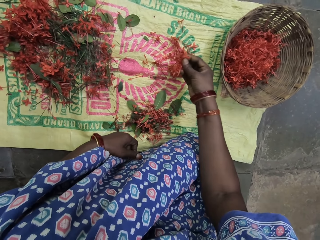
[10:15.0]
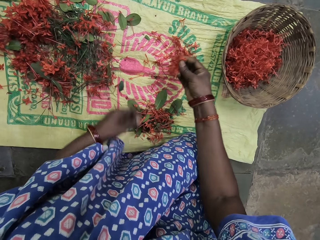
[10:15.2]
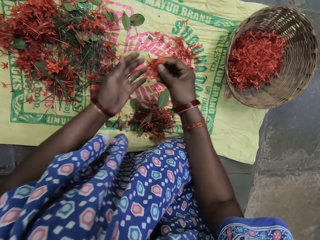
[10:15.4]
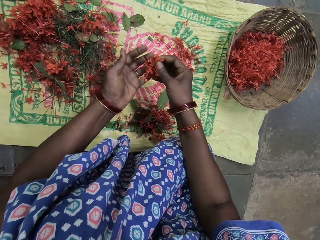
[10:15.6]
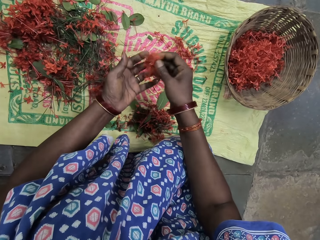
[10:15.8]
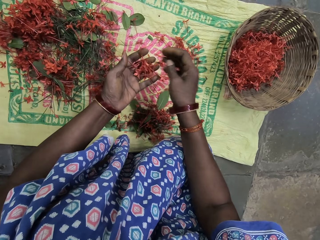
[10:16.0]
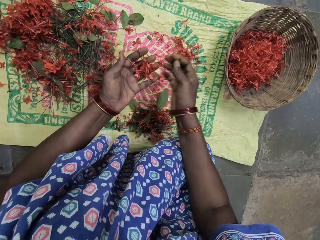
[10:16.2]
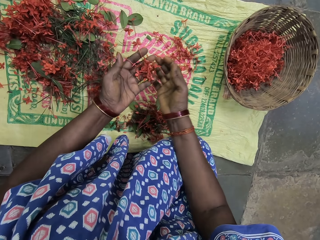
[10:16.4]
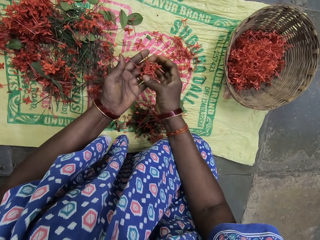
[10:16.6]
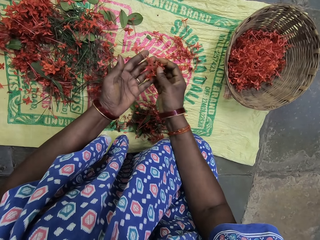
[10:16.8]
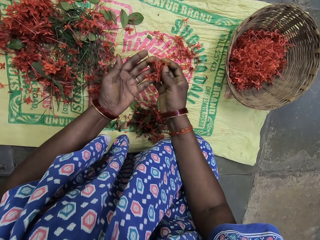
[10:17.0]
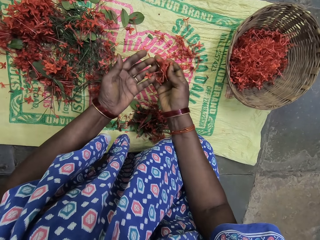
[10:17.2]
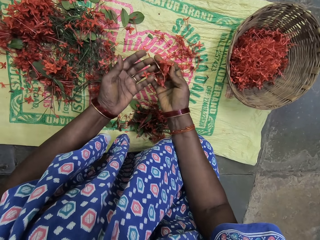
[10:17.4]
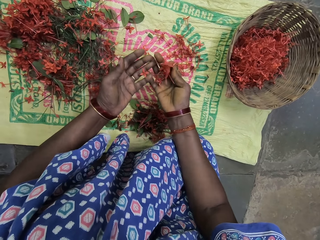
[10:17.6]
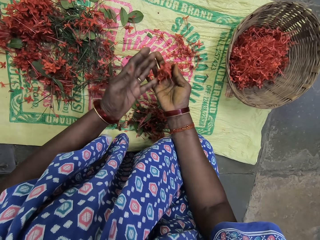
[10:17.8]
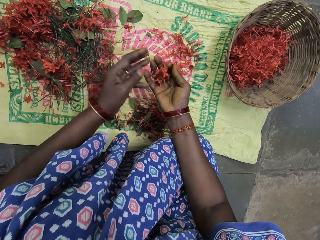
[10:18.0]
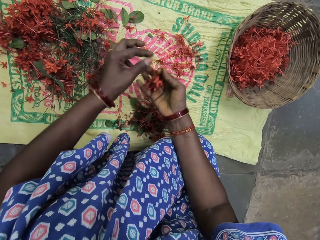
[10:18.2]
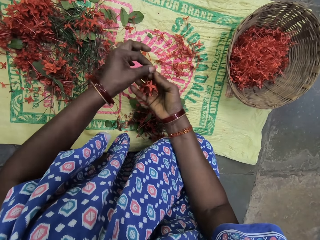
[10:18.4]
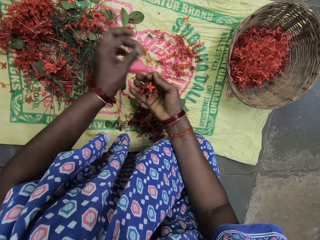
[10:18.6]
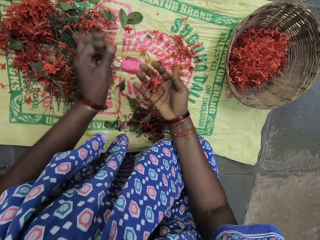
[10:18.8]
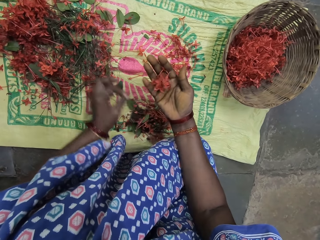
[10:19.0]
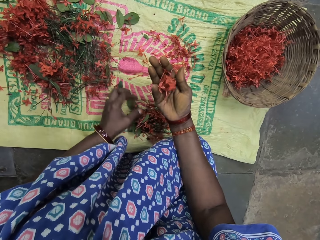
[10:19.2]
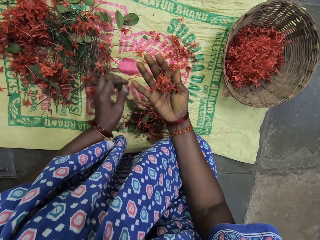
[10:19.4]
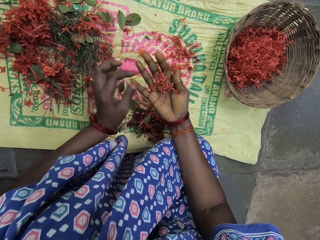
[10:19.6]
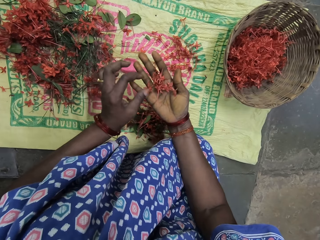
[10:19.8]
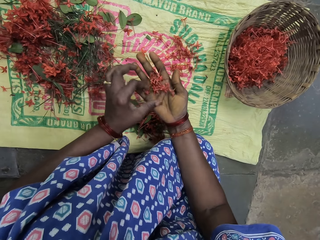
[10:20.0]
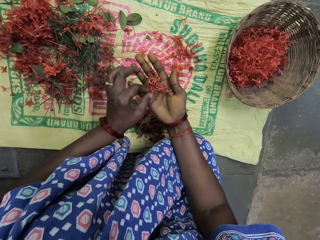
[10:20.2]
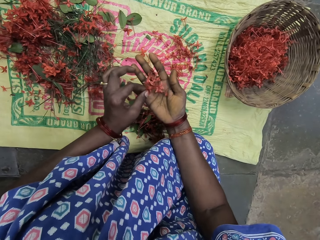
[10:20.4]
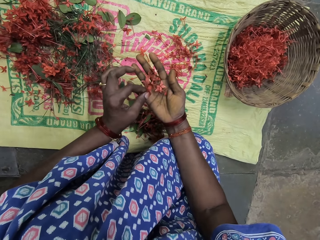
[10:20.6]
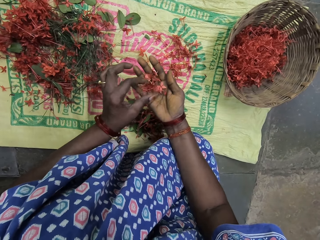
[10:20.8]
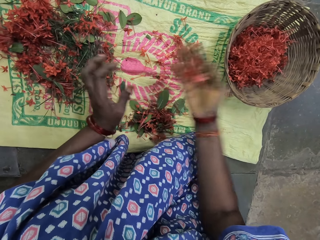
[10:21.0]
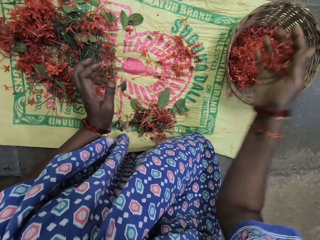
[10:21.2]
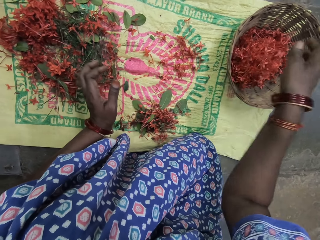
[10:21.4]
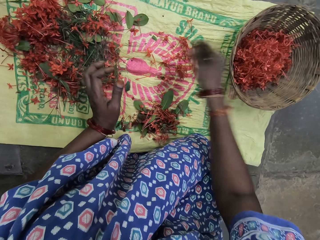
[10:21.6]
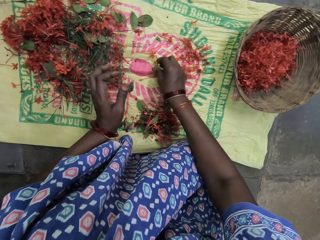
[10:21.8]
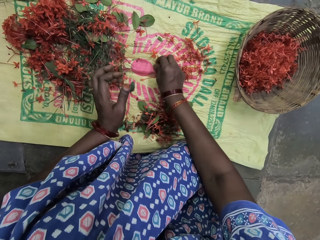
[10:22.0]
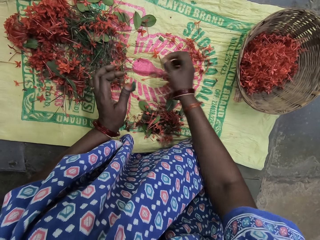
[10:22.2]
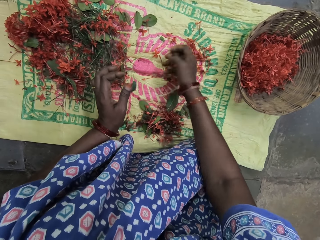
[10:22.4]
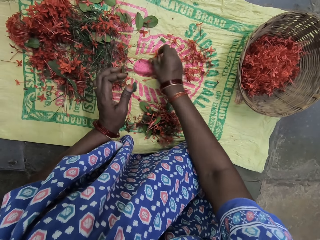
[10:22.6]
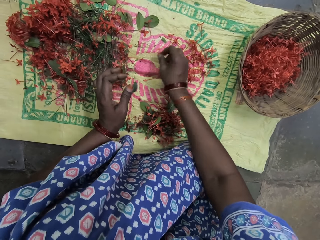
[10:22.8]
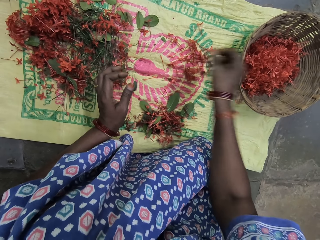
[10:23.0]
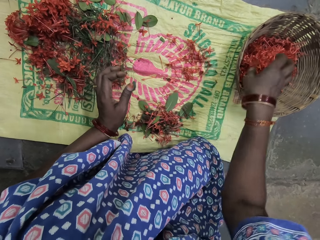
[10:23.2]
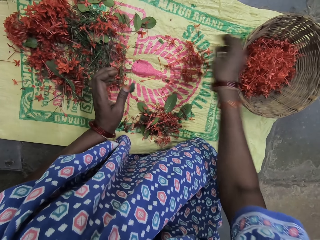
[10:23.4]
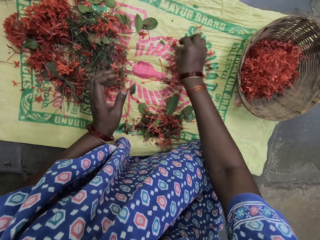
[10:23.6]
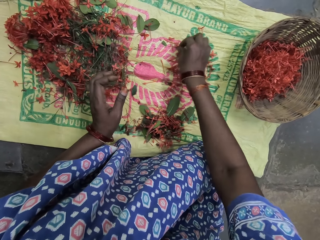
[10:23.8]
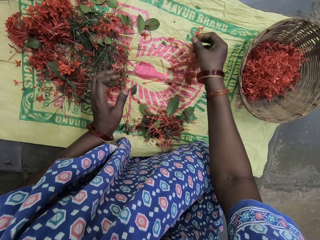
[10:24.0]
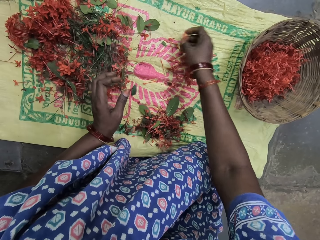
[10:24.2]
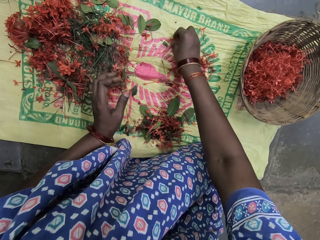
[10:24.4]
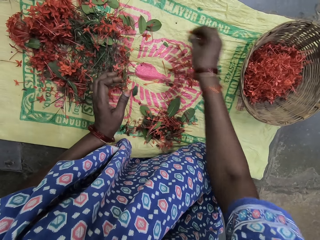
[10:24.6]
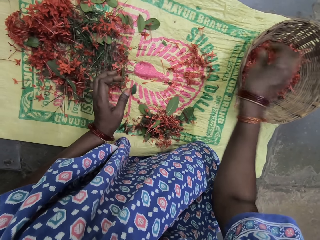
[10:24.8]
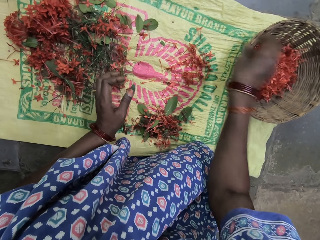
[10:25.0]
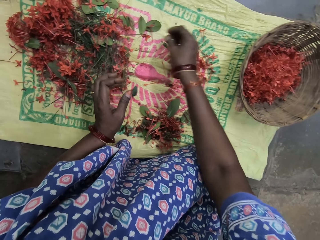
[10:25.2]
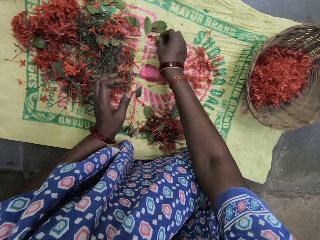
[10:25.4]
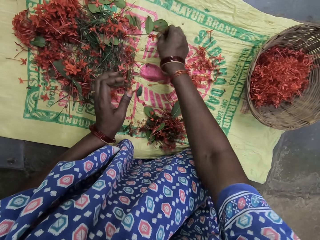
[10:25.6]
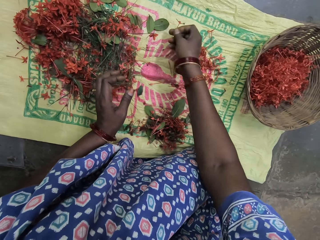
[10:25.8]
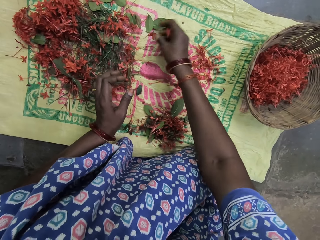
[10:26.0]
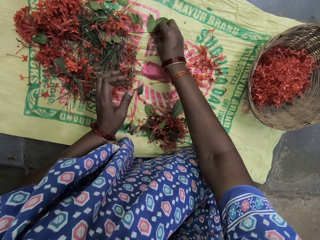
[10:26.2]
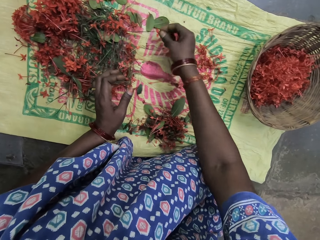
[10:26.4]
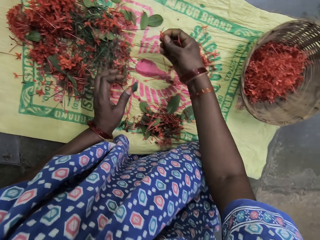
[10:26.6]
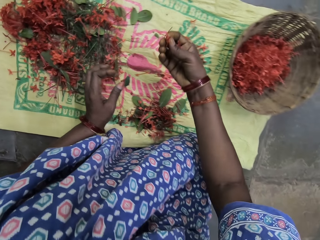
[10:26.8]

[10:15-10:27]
The camera wearer stares at the filaments of a flower in her hands. She removes the flower stalk and puts the flower stalk on the sack. She stares at the filaments of the flower in her hands. She puts the filament of the flower inside the basket. She picks up the filaments of the flower from the sack. She puts the filaments of the flower inside the basket. She picks up the filaments of the flower from the sack. She puts the filaments of the flower inside the basket. She picks up the filaments of the flower from the sack.

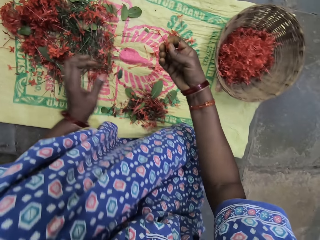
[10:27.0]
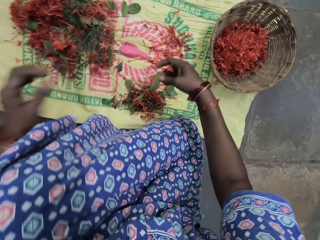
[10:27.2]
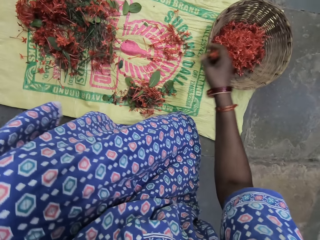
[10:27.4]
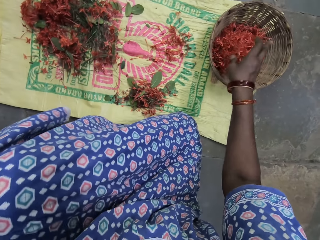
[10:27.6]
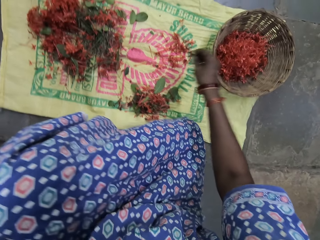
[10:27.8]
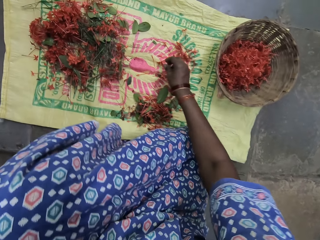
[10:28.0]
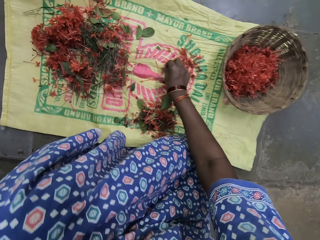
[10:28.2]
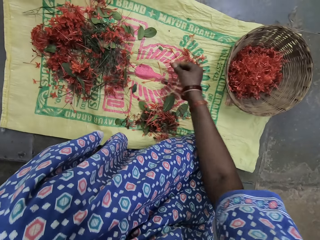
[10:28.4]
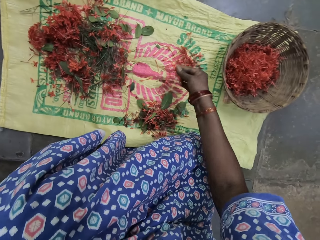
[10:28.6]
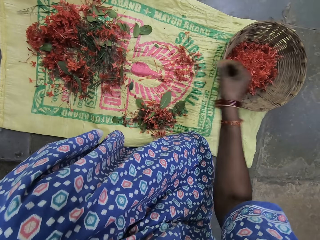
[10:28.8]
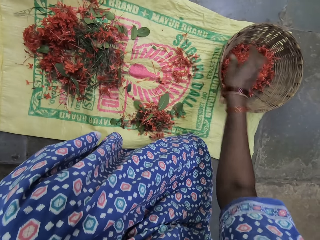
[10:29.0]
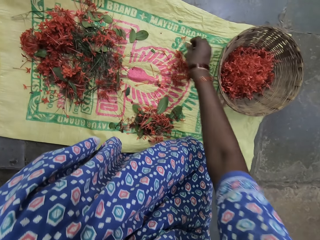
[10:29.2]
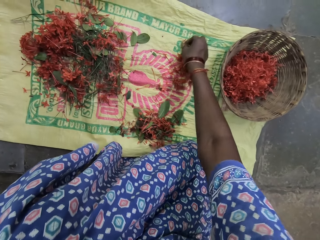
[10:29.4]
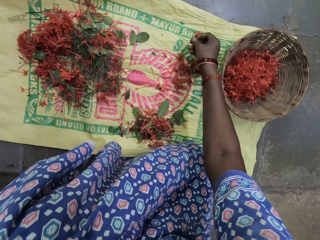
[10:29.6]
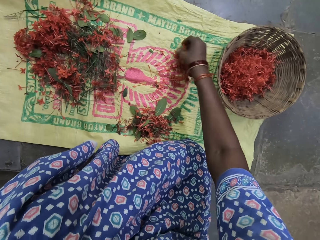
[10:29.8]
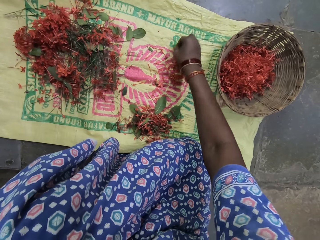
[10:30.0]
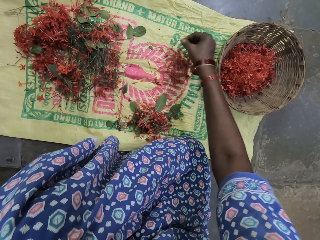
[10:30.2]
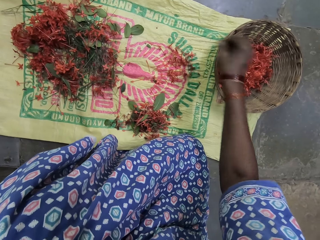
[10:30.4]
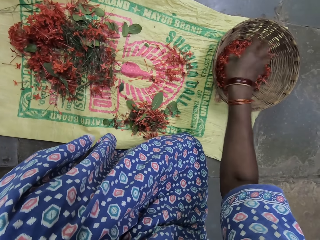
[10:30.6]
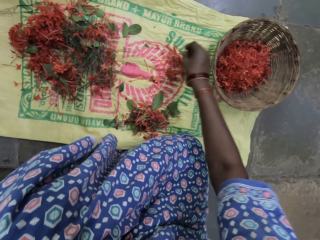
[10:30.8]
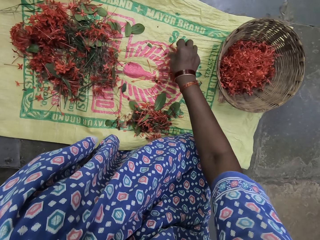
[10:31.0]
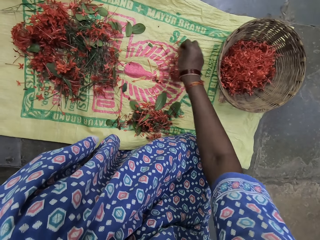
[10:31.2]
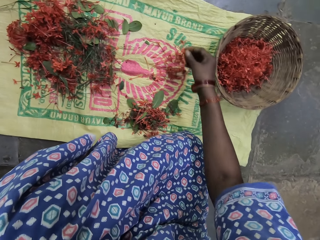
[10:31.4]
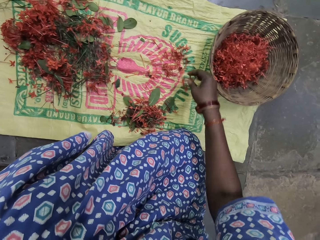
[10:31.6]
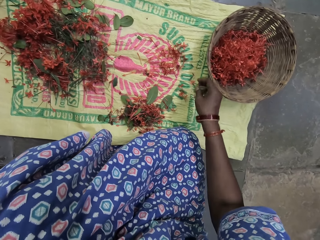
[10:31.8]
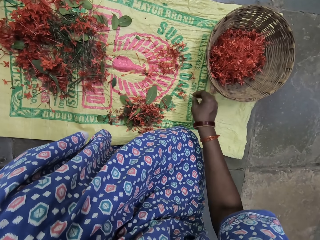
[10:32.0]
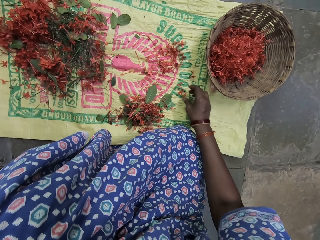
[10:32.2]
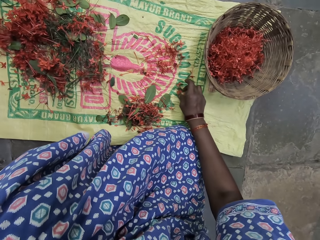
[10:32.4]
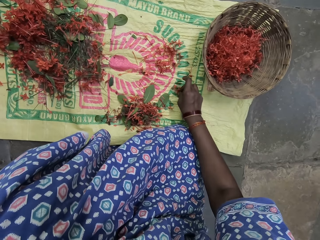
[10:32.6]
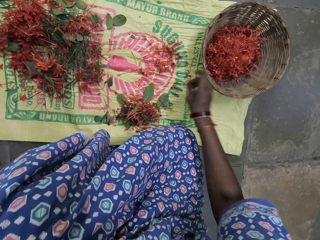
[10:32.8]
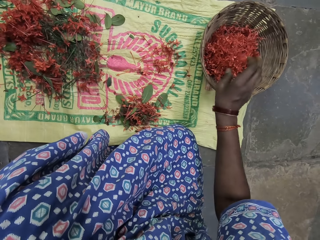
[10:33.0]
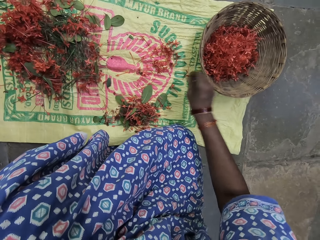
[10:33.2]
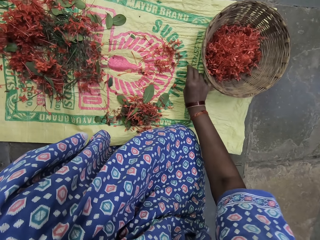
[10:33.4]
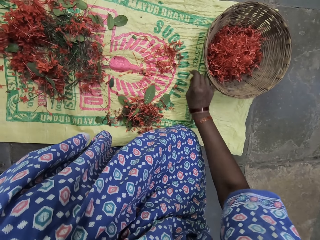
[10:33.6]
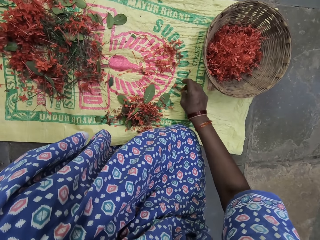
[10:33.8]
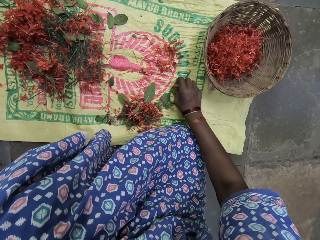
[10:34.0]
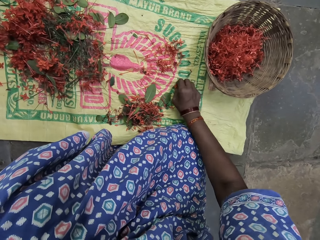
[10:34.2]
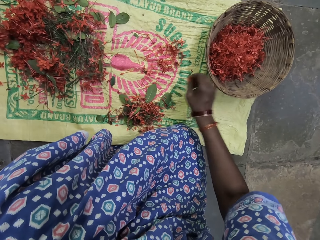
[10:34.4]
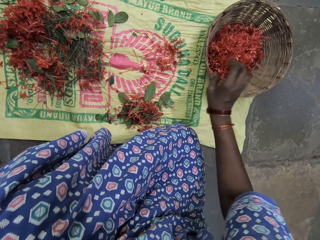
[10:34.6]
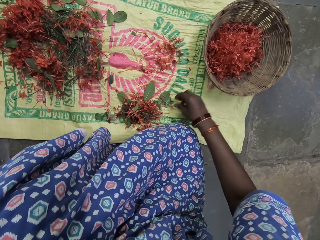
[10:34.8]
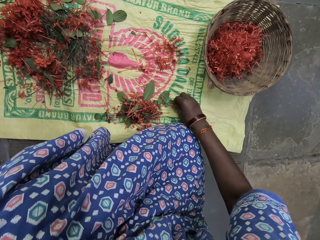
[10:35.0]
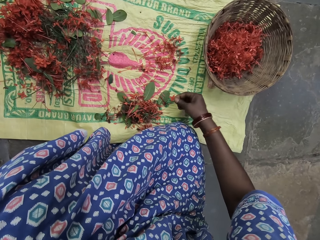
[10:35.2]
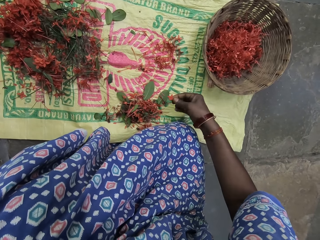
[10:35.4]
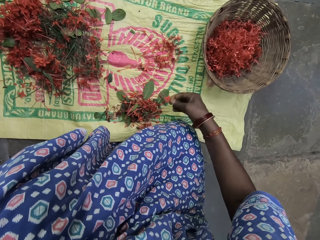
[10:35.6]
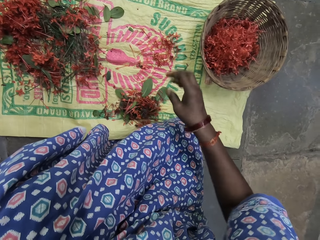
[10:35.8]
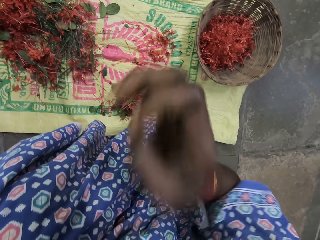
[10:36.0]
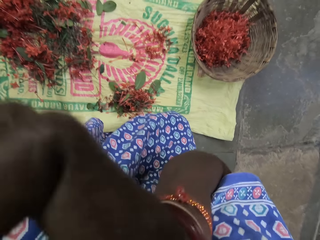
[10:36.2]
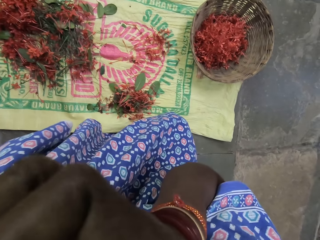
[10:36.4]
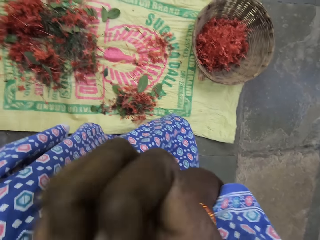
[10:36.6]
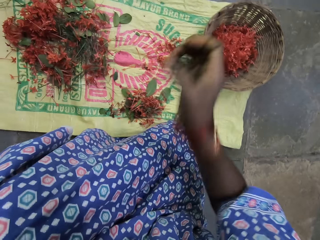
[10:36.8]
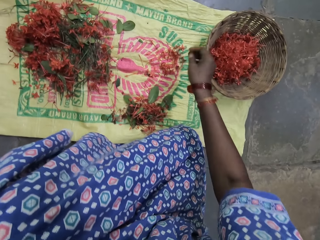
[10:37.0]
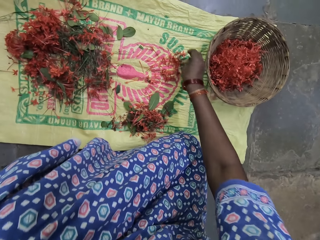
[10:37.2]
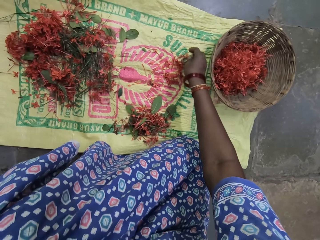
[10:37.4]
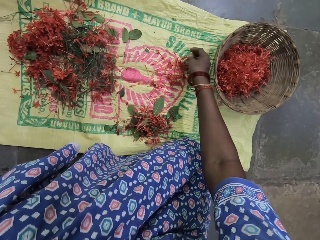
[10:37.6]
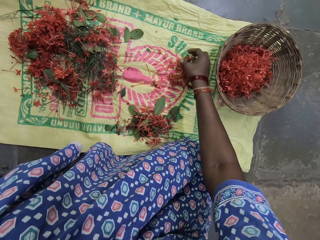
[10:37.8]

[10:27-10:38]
The camera wearer puts the filaments of a flower inside the basket. She picks up the filament of the flower from the sack. She puts the filament of the flower inside the basket. She picks up the filaments of the flower from the sack. She puts the filaments of the flower inside the basket. She moves the filaments of the flower on the sack. She picks up the filament of the flower from the sack. She puts the filament of the flower inside the basket. She picks up the filament of the flower from the sack. She puts the filament of the flower inside the basket. She picks up the filament of the flower from the sack, stares at the filament of the flower in her hand, and drops the filament of the flower on the sack. She scratches her face.
